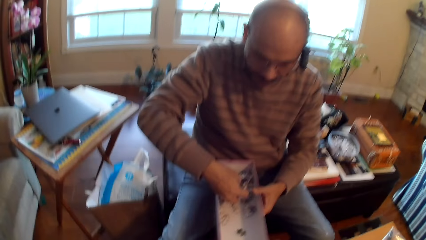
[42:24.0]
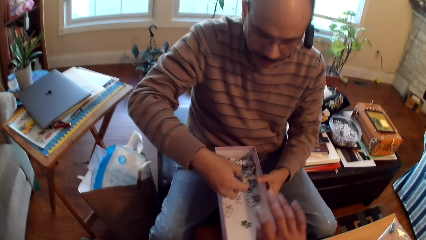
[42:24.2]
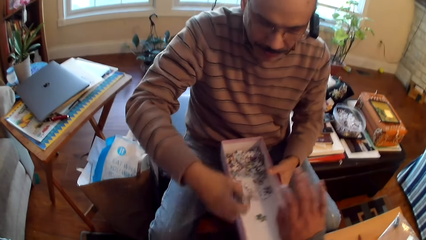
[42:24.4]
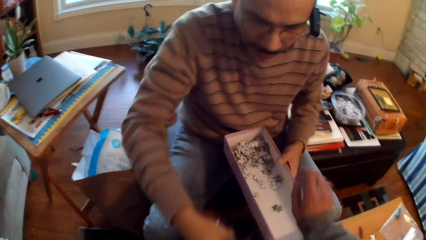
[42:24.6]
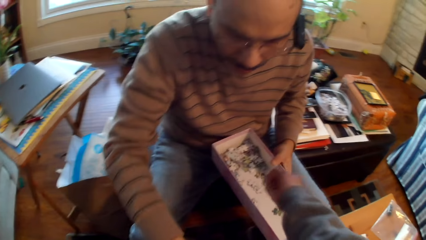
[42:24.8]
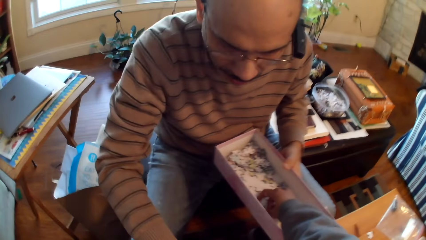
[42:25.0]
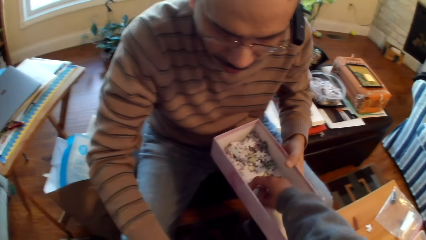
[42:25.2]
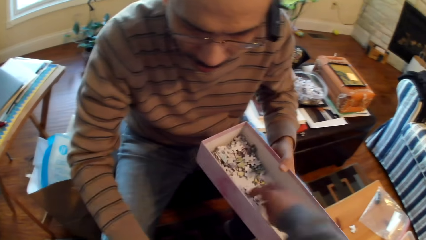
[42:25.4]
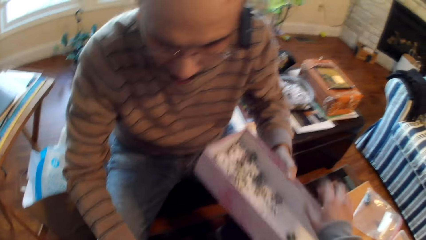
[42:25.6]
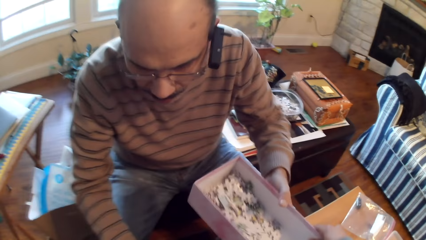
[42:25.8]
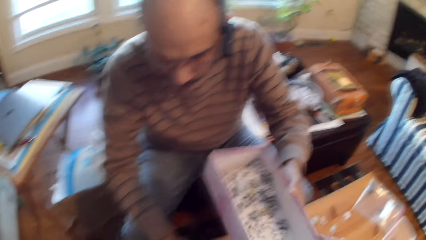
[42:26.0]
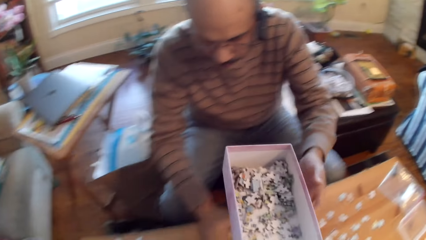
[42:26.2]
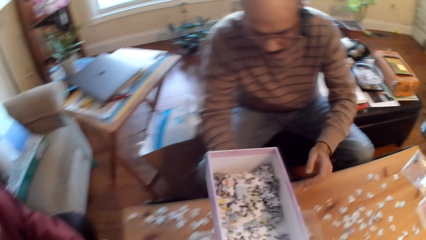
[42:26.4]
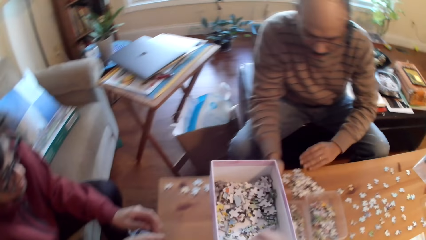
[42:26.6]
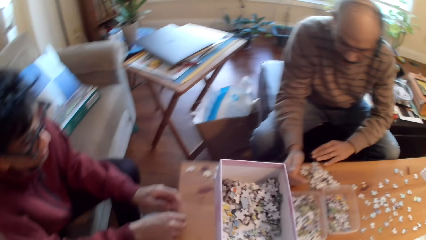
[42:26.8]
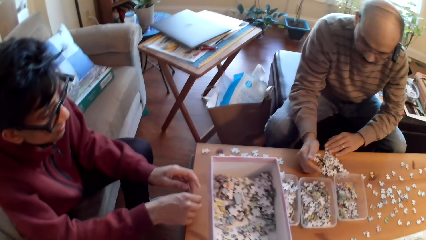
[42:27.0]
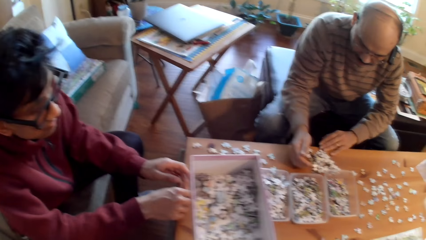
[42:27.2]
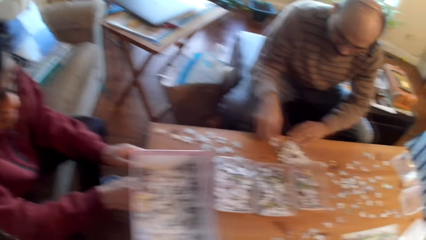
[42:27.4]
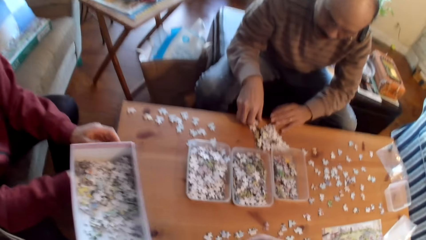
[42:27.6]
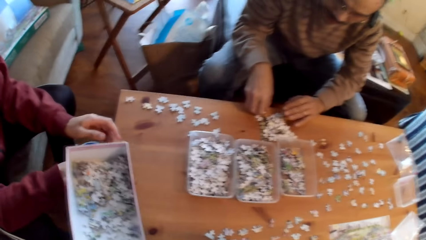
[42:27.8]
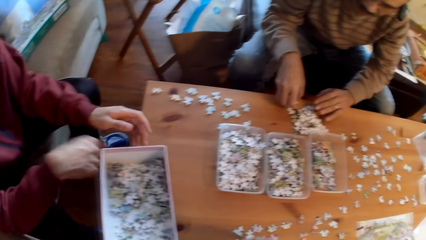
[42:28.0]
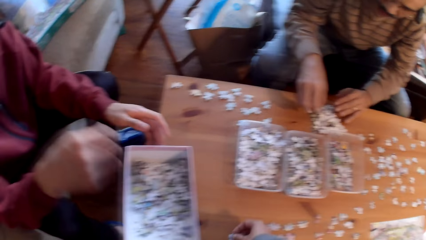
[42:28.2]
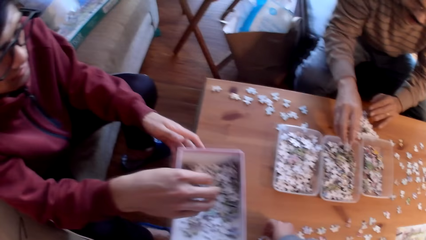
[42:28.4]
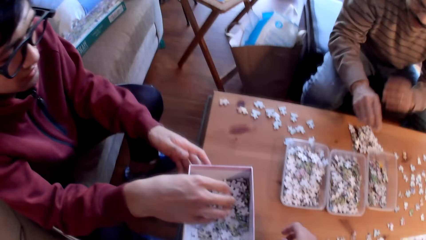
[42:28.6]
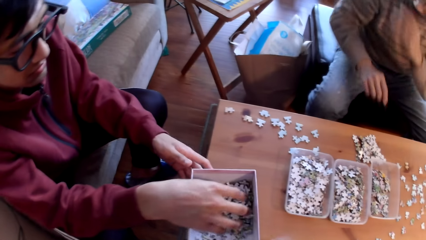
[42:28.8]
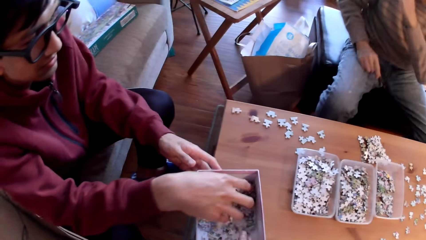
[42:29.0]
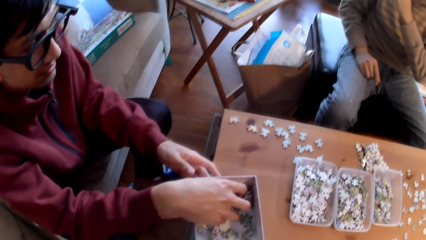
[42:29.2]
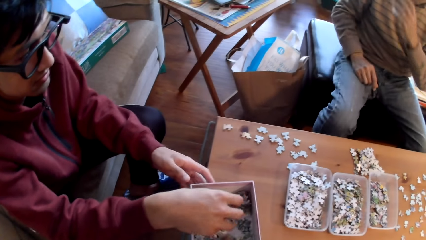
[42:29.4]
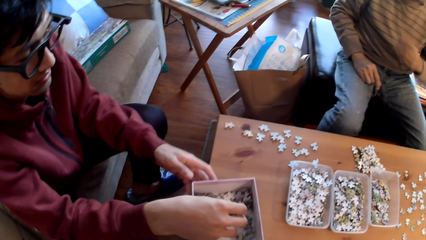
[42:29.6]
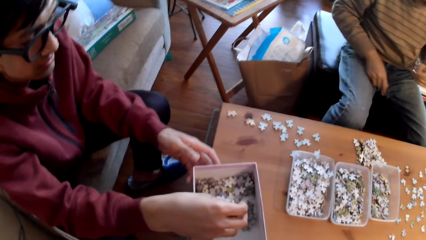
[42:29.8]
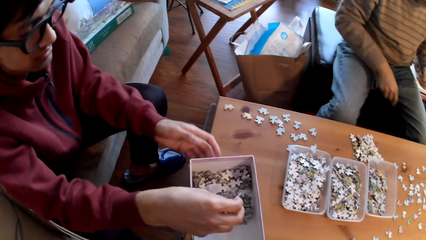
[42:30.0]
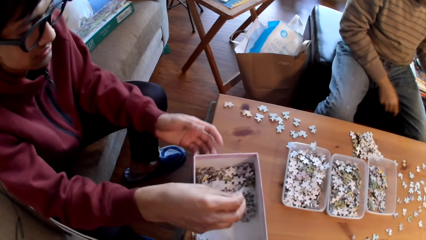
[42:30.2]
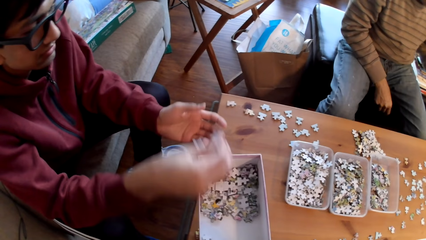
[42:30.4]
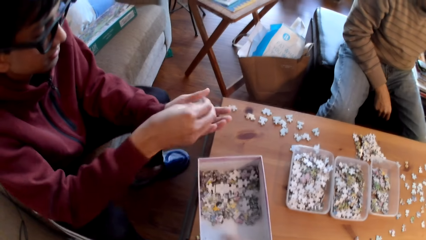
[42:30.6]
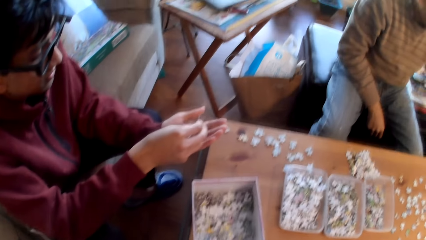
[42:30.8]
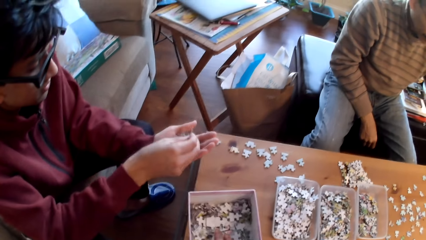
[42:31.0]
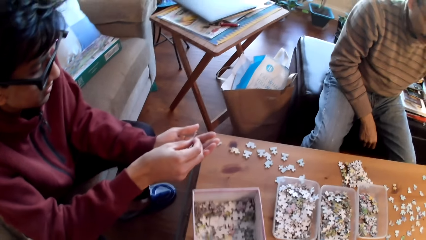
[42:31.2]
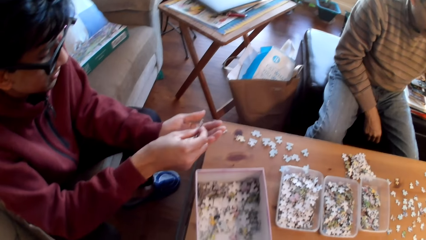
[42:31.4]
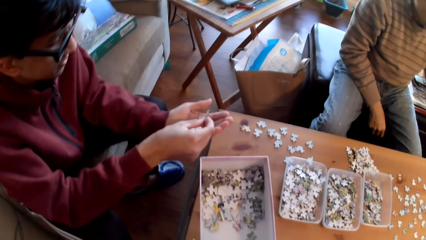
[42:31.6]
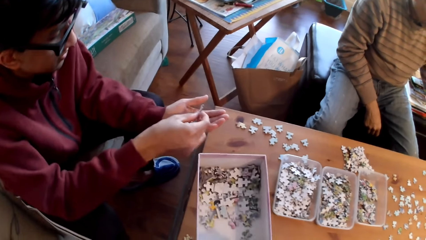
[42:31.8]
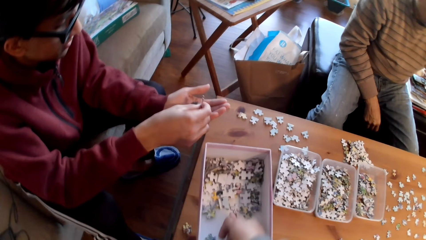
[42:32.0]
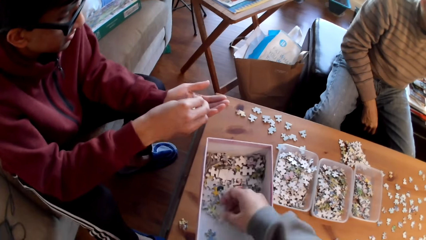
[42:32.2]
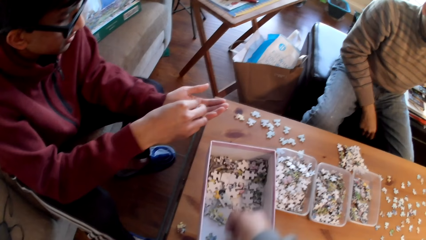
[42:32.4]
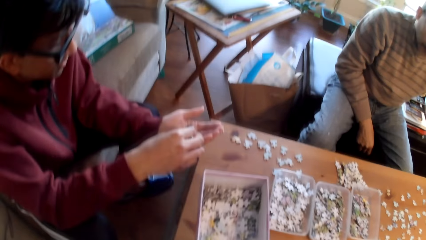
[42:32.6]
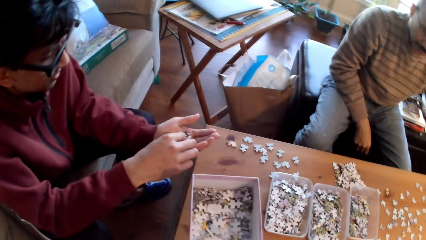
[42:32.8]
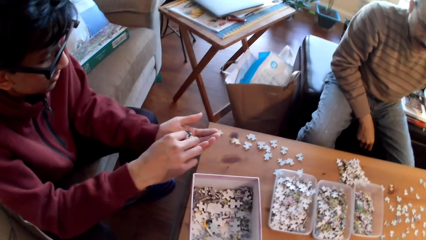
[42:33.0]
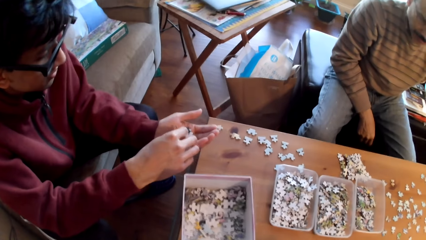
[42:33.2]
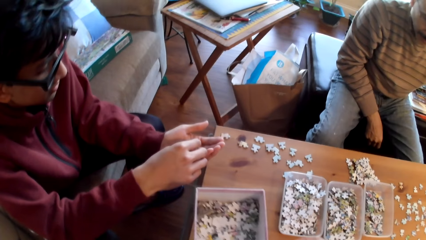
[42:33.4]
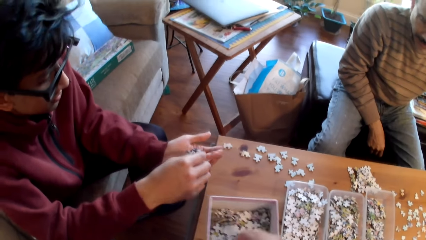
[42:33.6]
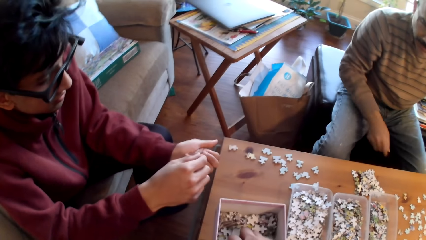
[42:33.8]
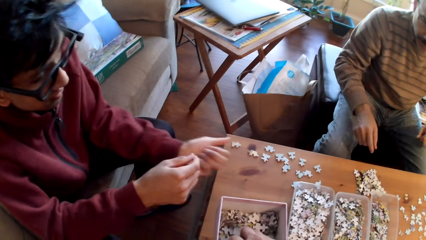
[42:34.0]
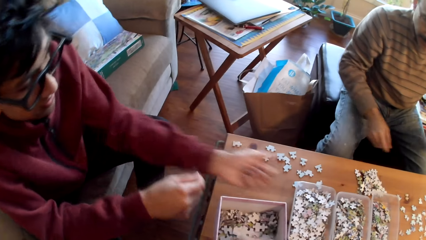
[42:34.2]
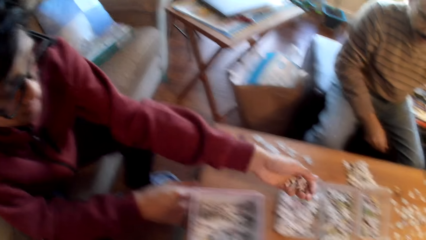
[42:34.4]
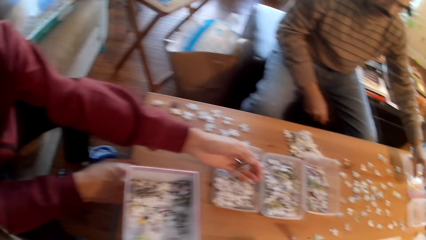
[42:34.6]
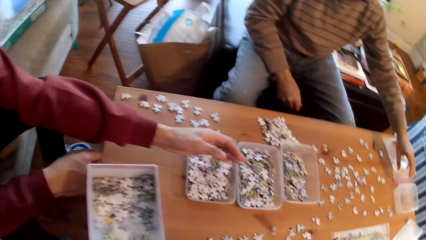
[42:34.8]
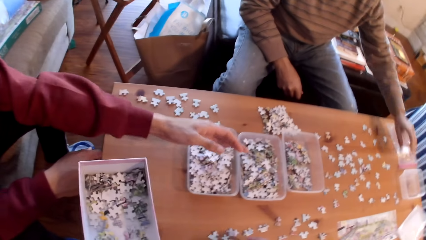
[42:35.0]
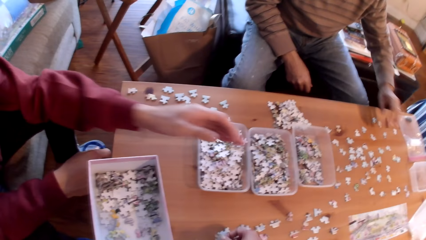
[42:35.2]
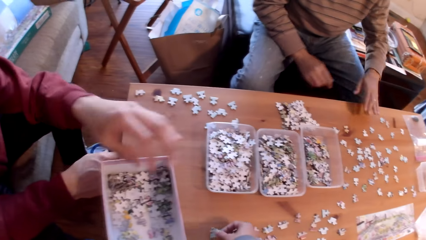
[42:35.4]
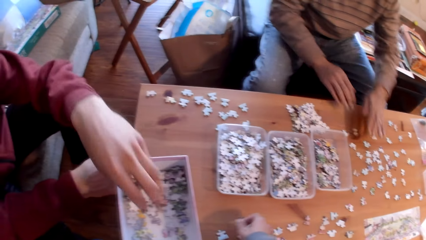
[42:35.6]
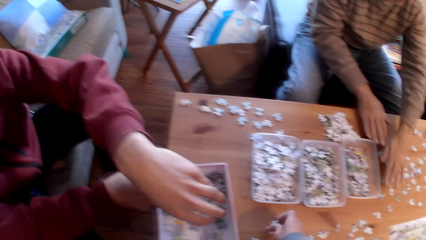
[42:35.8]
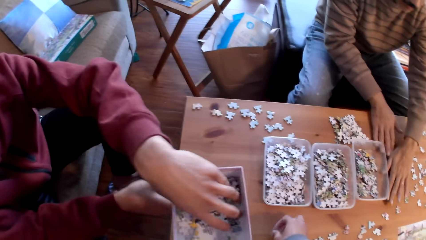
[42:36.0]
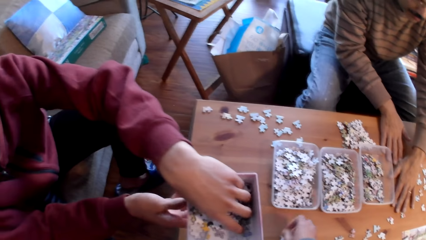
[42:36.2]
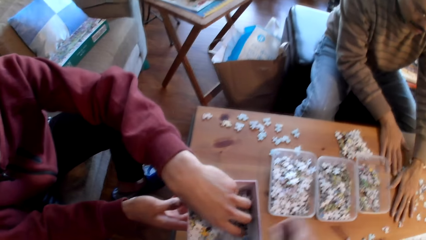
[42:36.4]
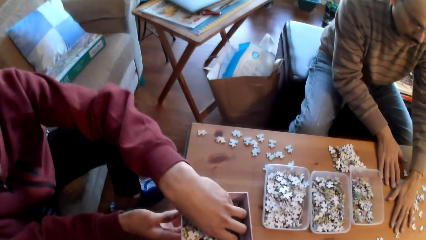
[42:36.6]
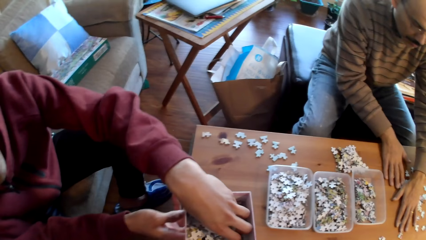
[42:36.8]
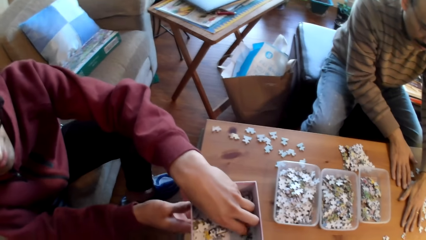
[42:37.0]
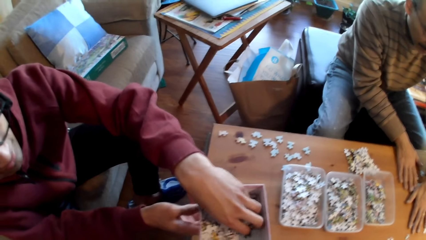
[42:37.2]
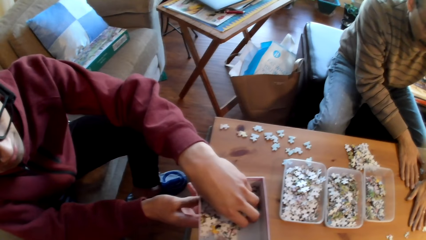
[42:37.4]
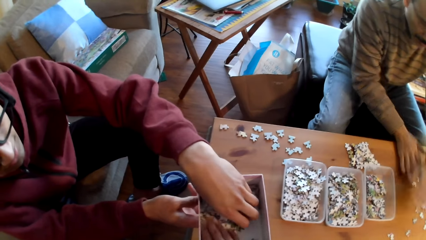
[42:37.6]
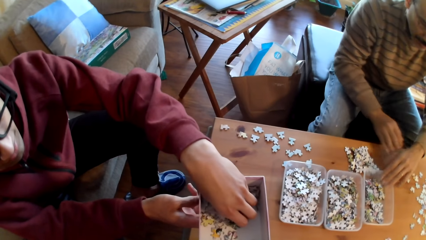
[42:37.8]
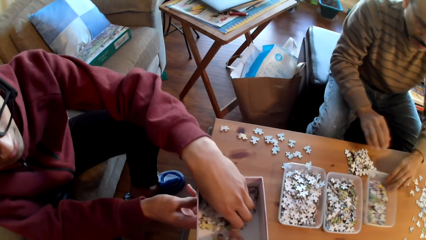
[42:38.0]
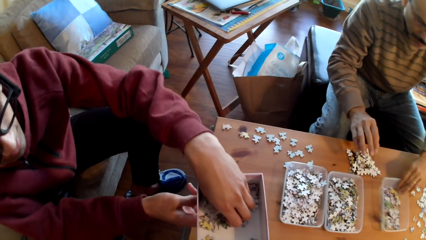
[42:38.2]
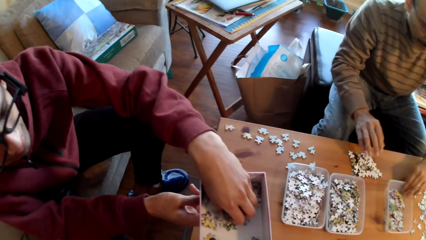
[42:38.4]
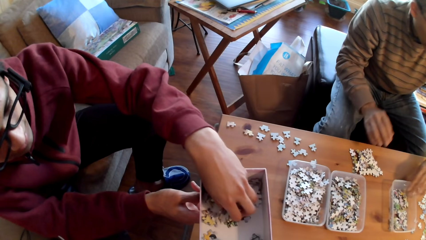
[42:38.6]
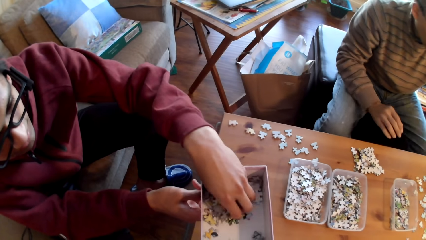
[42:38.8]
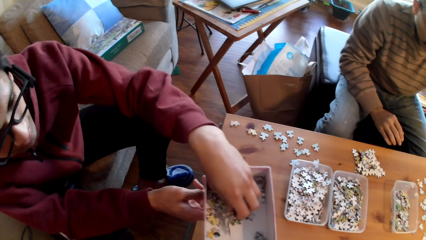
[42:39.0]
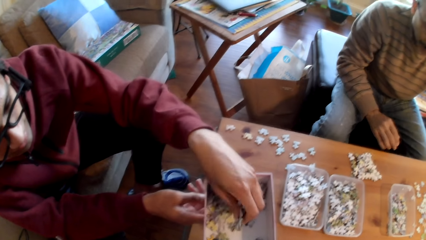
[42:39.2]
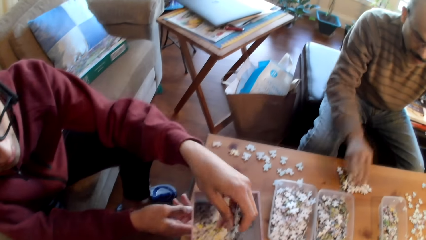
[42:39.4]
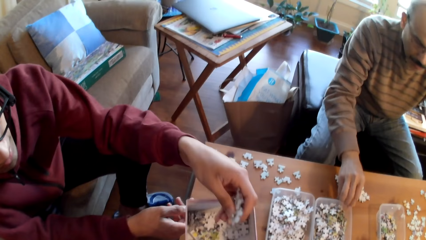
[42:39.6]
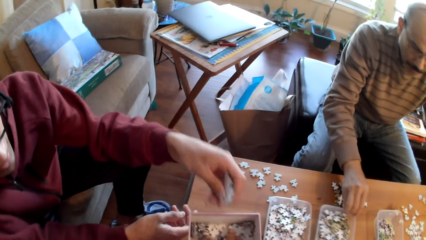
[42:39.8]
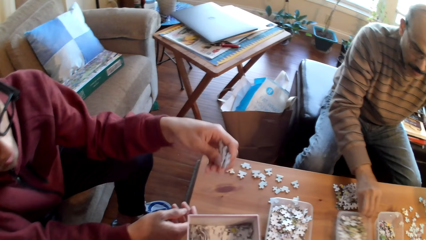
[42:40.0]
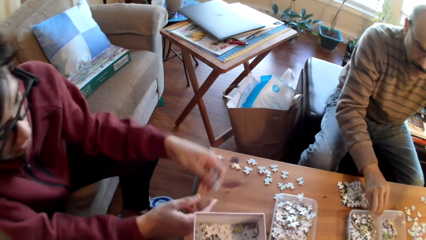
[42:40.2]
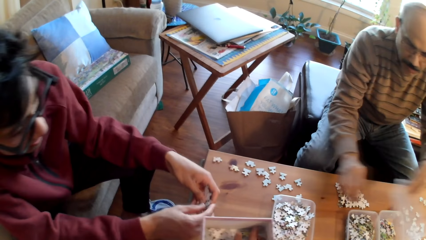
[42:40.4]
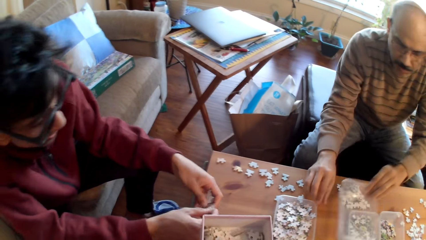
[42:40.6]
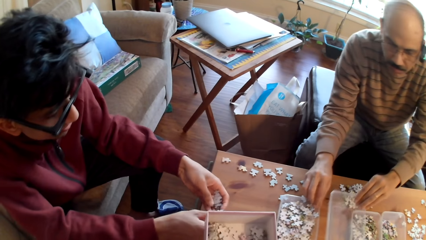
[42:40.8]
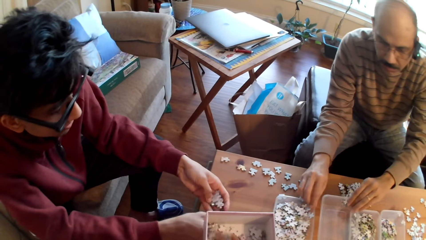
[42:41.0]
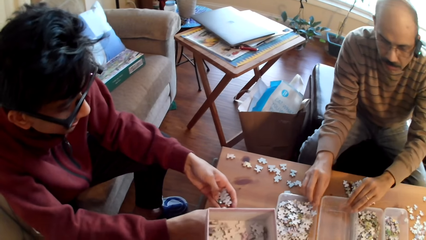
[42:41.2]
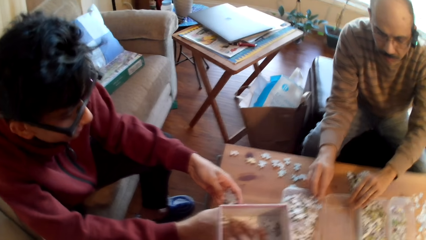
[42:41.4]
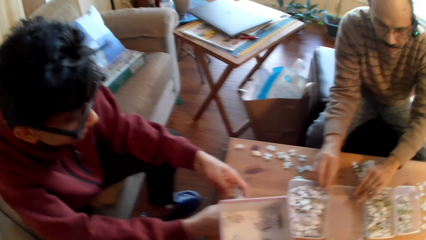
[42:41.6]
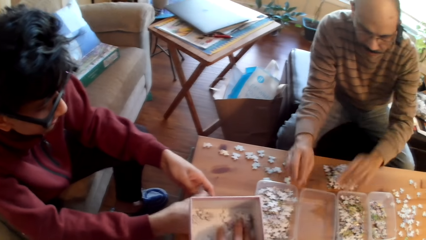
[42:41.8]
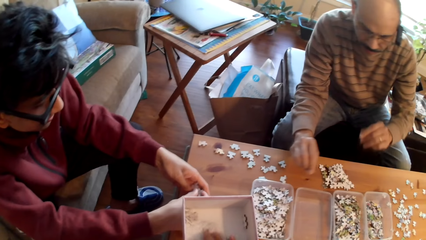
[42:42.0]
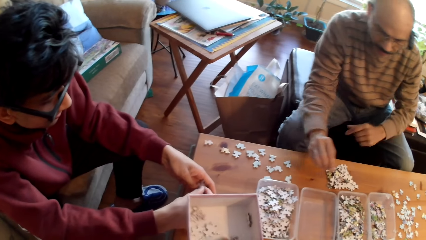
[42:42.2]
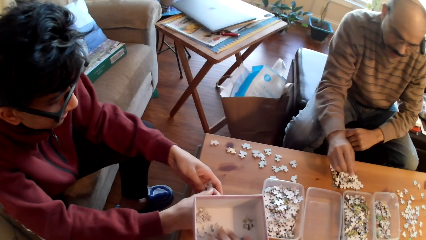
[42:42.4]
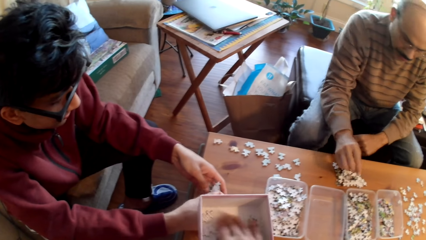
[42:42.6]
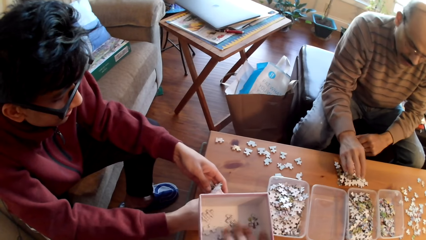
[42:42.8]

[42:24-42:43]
A man takes a card from the box. The camera wearer picks up the jigsaw puzzle pieces. They take the box. Another man takes cards from the box. The first man puts down the jigsaw puzzle pieces. The camera wearer sorts a jigsaw puzzle piece. The first man sorts a jigsaw puzzle piece. A third man sorts jigsaw puzzle pieces. The camera wearer moves the container. The third man puts down the jigsaw pieces. The second man puts a card in the tin. The first man moves the jigsaw pieces. The second man takes cards from the box. The third man moves the containers. The first man moves the container.
